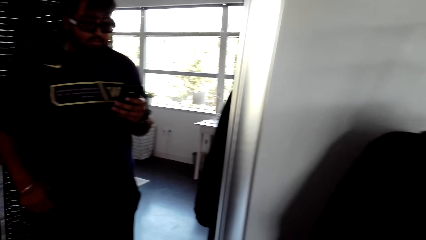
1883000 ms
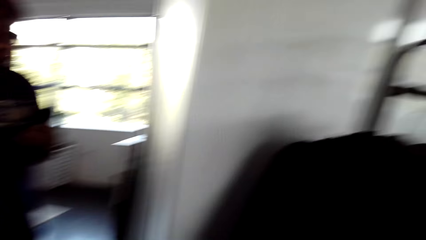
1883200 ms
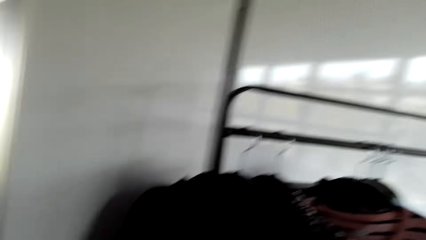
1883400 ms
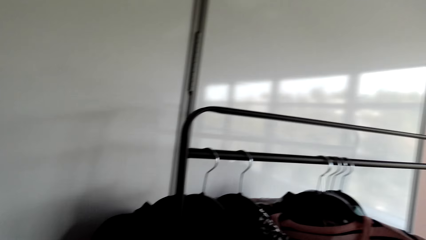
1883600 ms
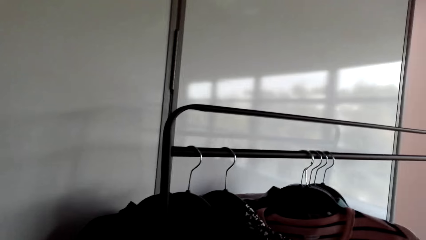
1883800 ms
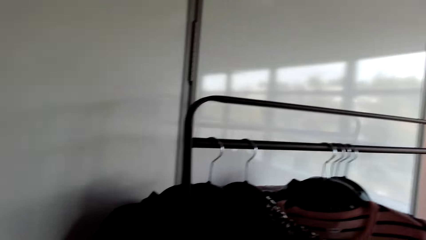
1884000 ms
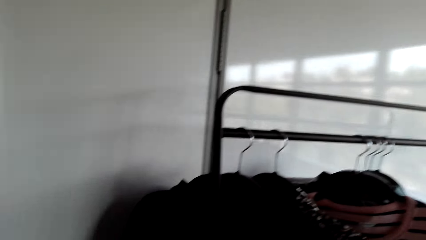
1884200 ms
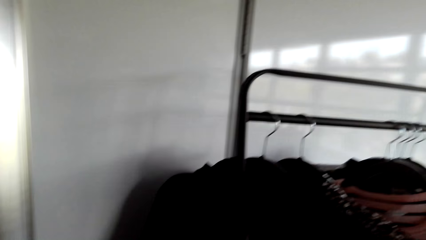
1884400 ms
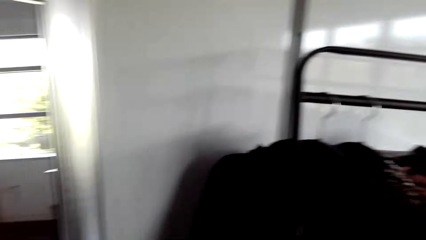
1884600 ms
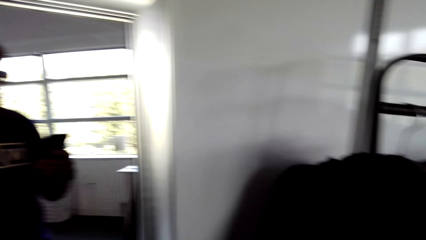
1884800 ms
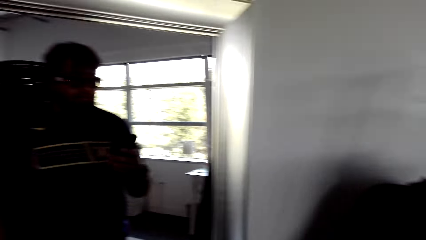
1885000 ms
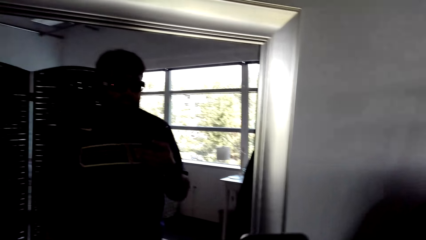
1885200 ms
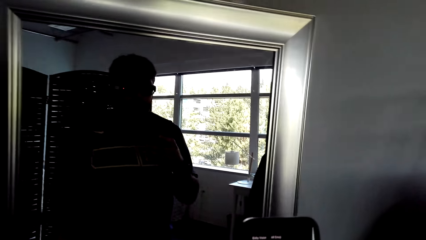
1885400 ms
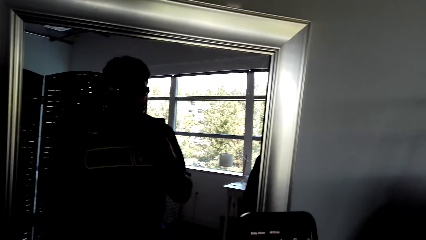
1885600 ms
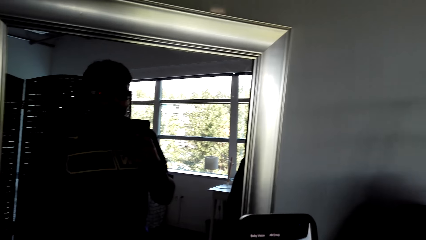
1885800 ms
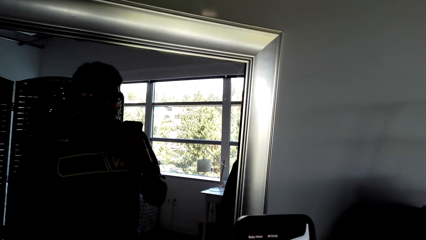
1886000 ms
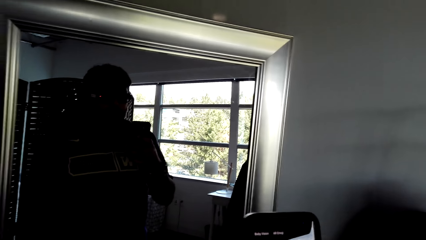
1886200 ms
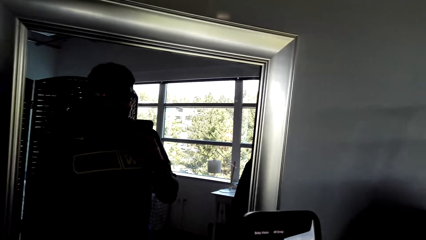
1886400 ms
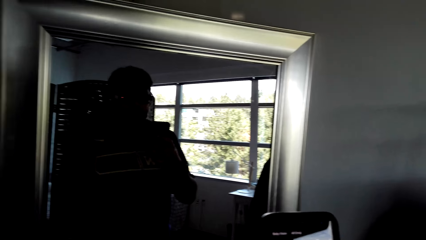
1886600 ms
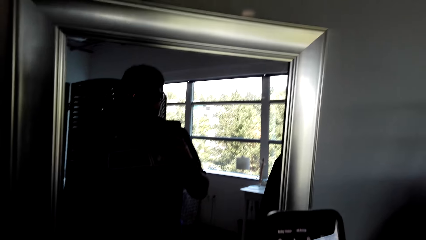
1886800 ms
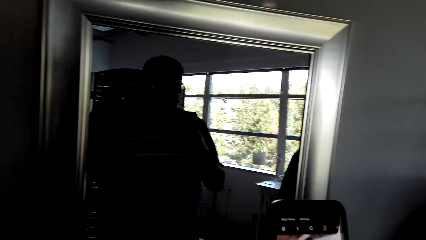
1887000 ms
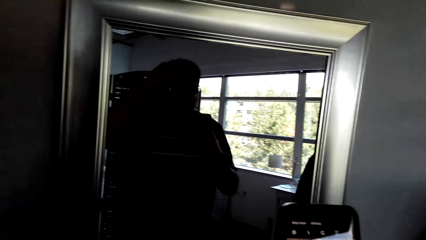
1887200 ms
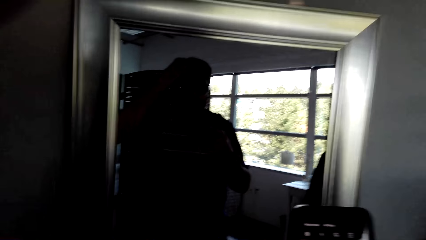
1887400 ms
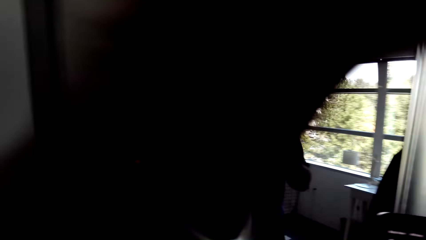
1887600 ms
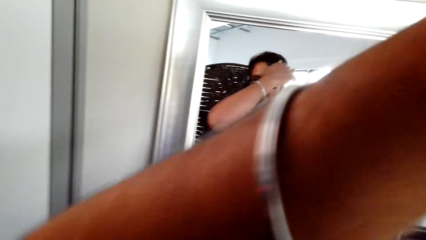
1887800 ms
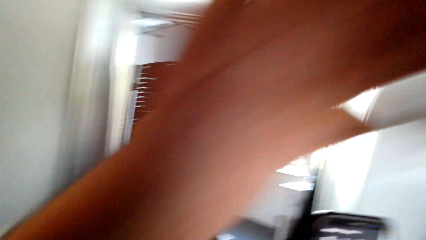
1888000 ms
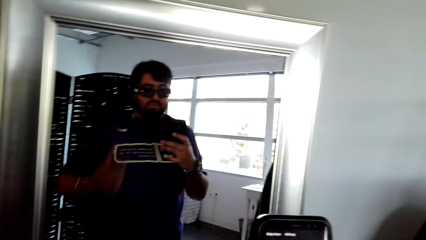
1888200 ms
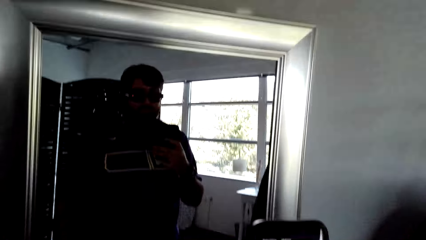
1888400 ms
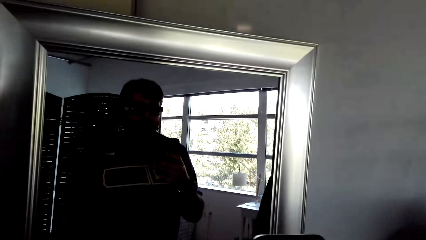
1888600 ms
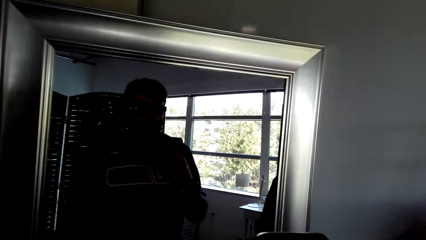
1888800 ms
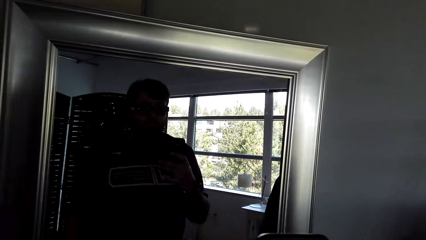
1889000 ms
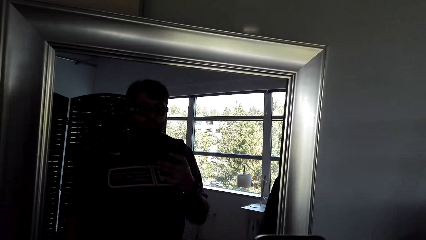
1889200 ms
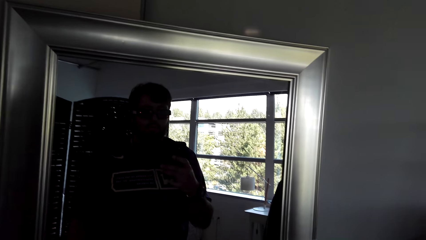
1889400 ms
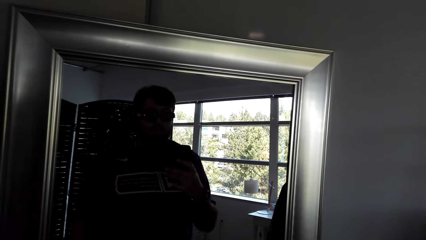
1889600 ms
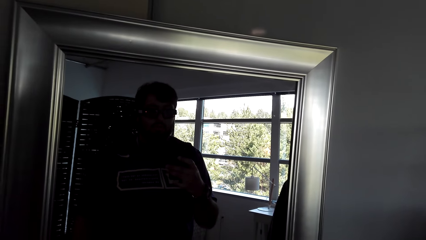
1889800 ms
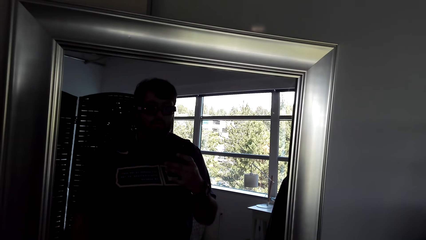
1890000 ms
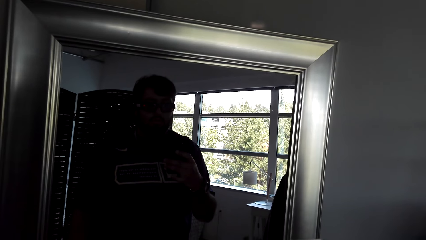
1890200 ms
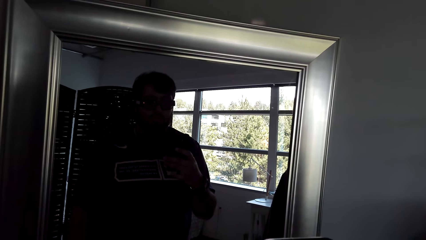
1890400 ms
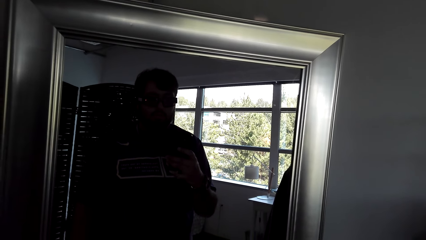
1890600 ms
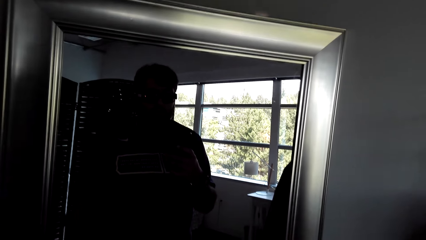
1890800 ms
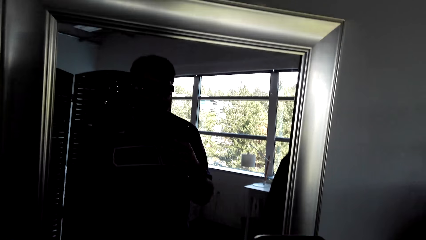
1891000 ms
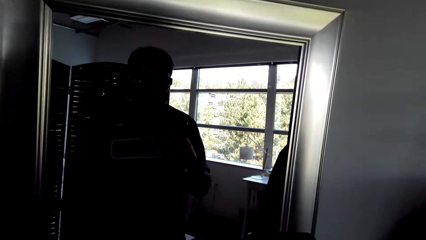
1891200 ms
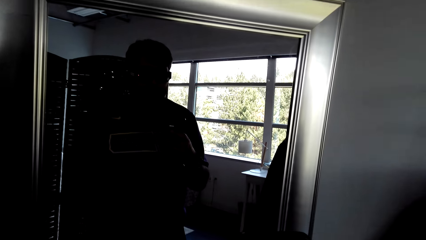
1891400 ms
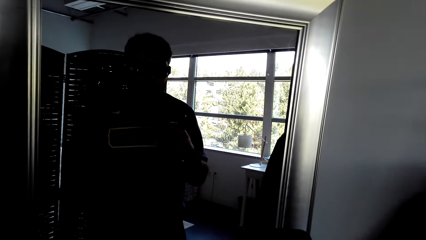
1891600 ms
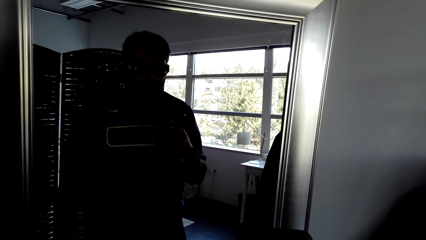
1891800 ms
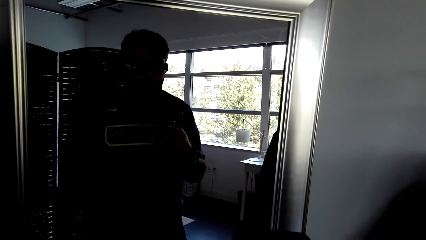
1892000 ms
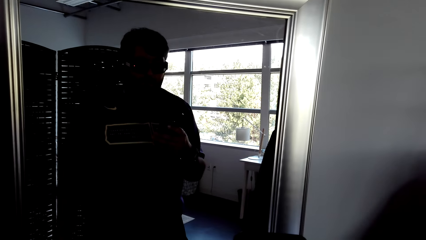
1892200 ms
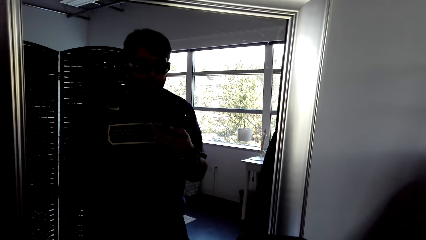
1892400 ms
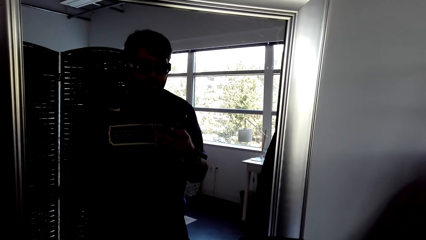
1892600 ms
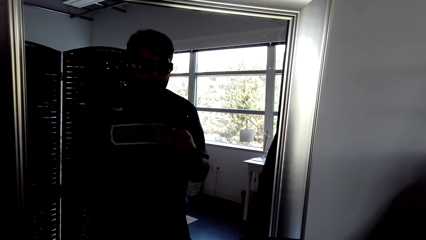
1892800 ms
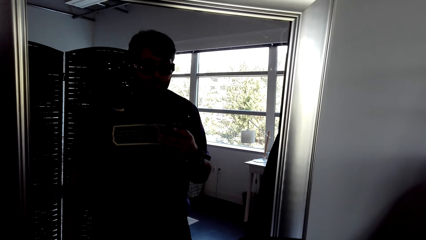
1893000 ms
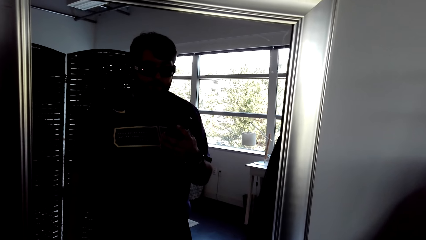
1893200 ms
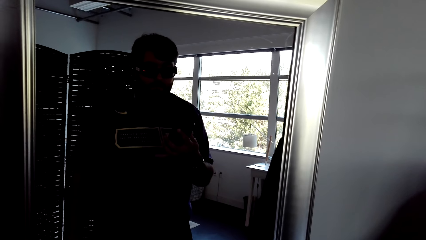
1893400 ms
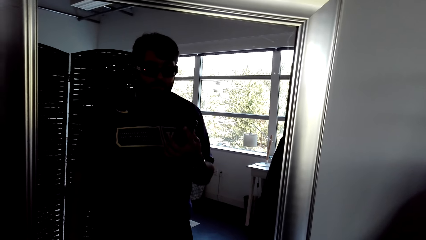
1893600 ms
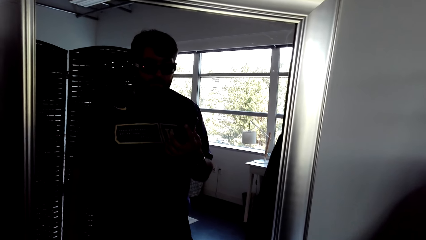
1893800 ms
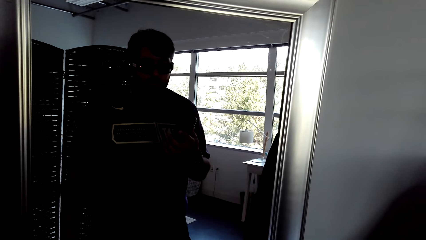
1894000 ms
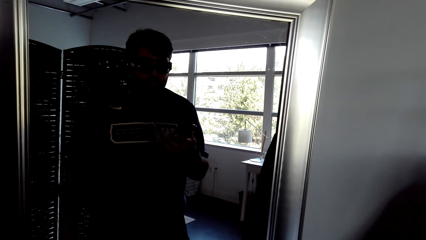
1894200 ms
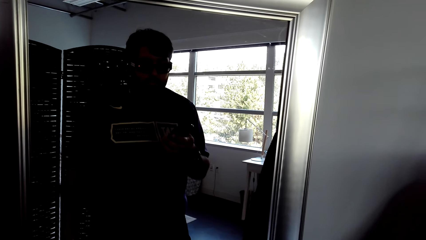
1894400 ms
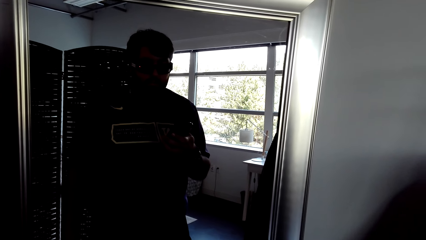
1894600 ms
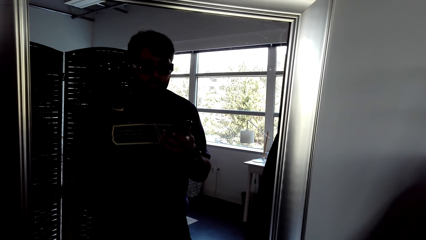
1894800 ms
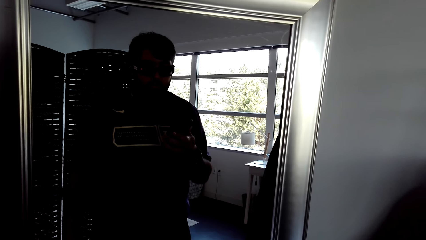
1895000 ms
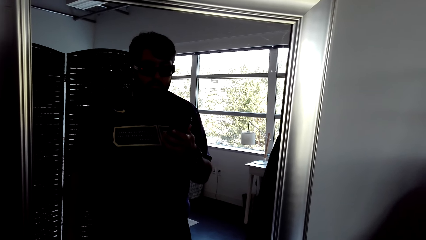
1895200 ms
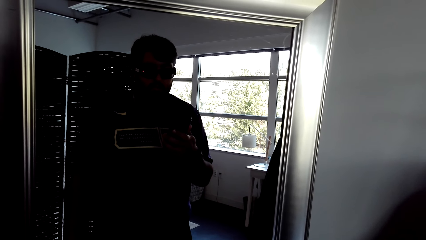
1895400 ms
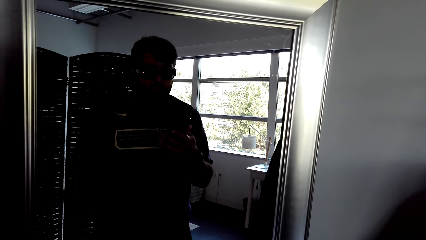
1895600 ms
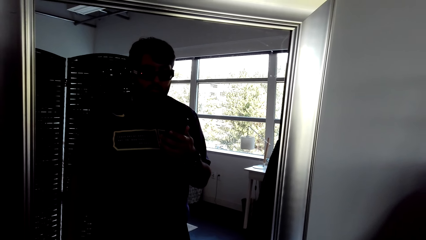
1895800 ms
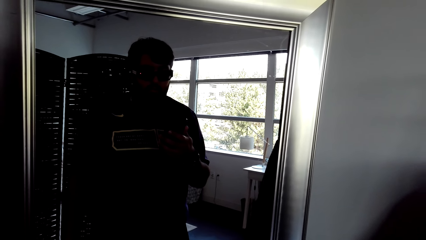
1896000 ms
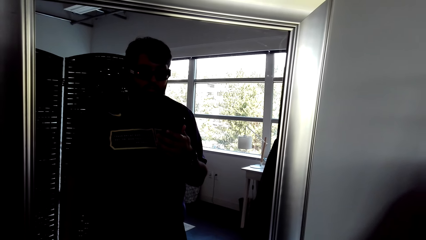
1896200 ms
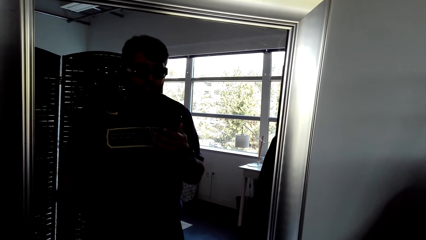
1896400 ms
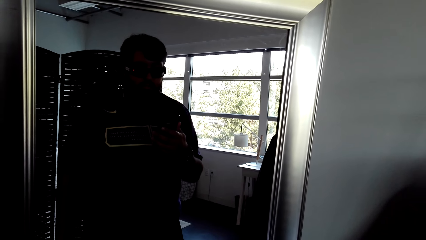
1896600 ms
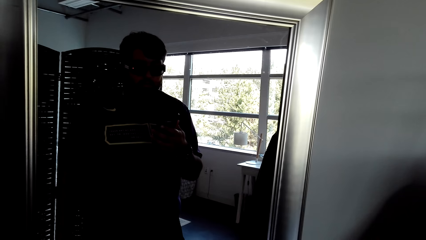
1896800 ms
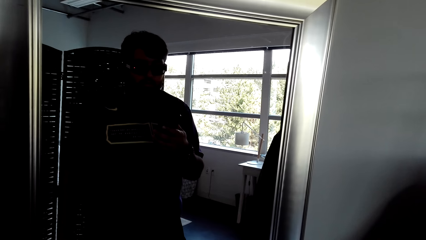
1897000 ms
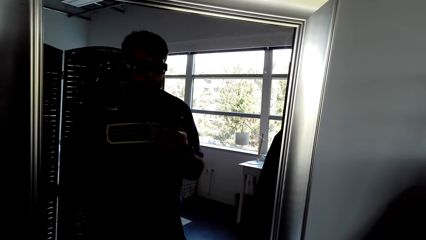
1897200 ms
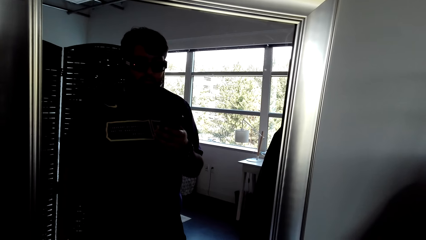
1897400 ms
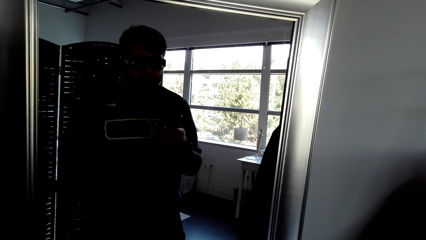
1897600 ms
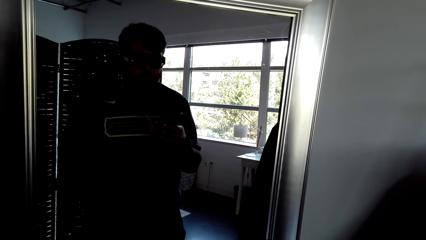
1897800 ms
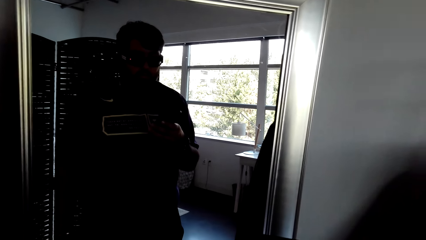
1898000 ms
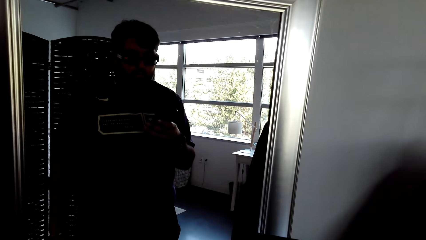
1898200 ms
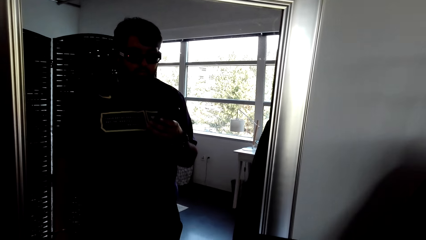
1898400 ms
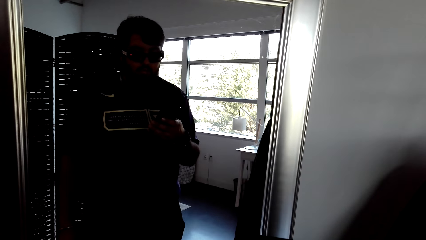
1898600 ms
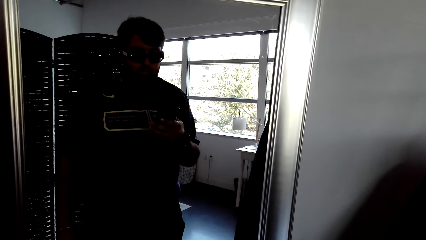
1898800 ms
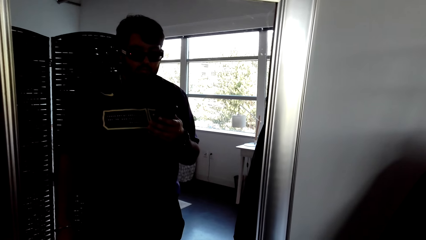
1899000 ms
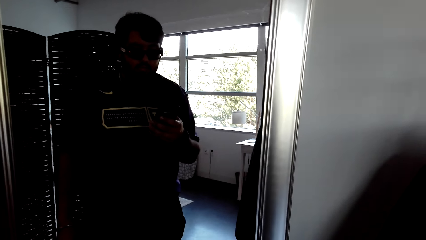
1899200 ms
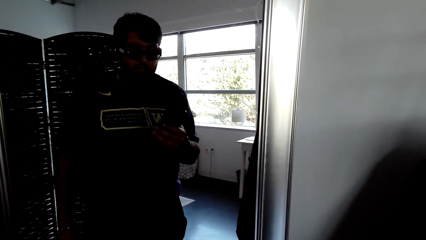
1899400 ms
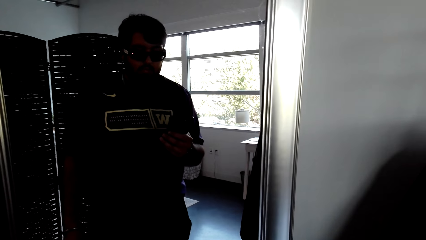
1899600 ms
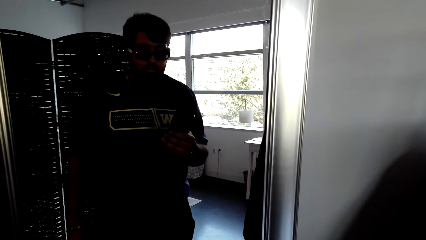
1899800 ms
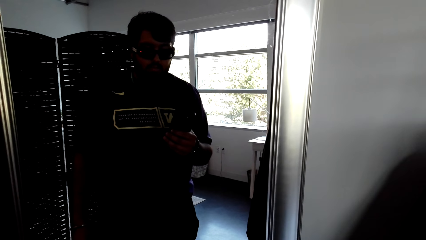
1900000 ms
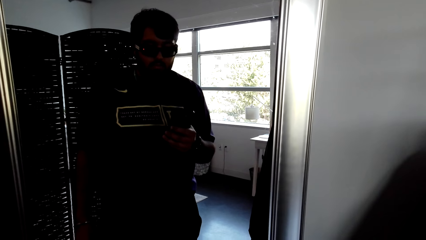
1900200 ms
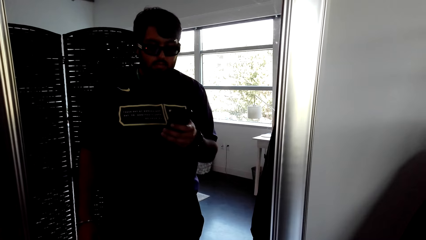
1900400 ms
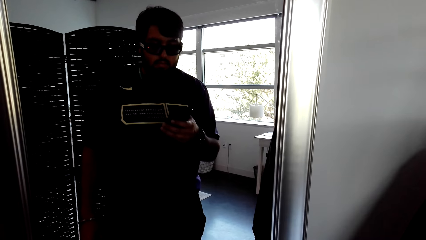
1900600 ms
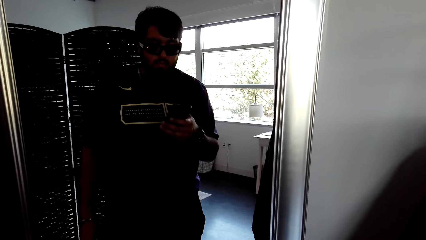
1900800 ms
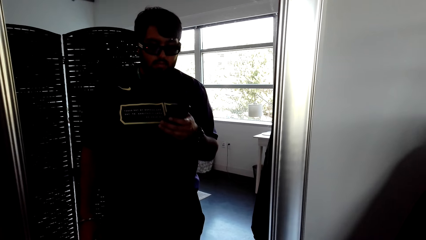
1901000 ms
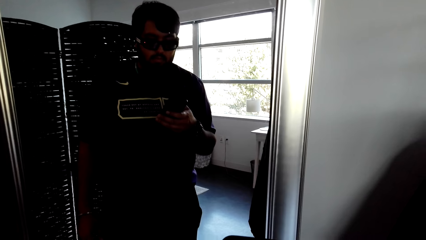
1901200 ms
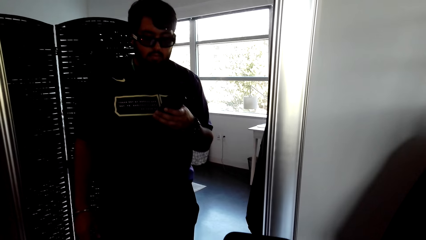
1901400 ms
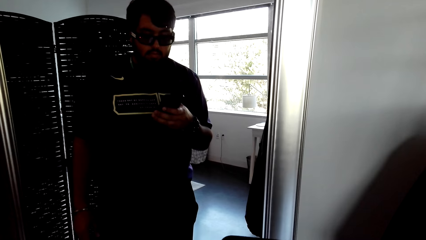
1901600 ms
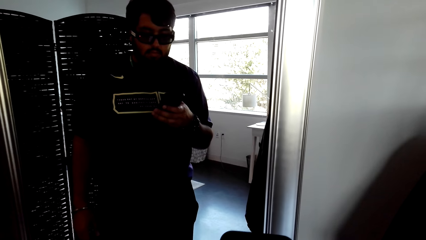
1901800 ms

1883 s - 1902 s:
The camera wearer adjusts the camera. They operate the phone.
